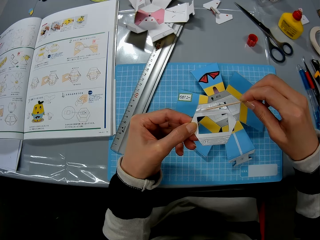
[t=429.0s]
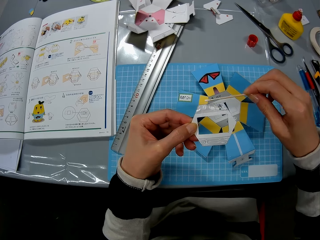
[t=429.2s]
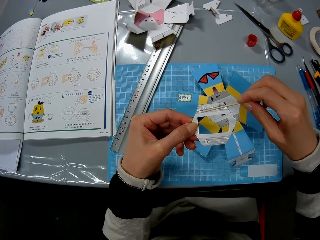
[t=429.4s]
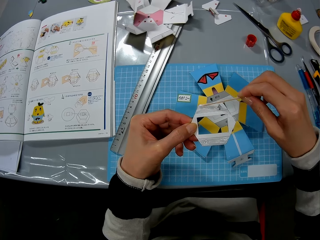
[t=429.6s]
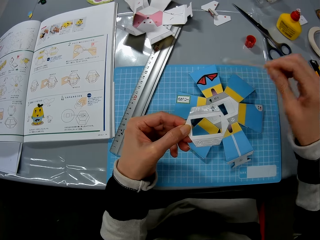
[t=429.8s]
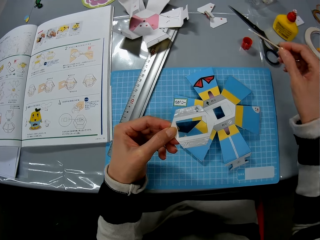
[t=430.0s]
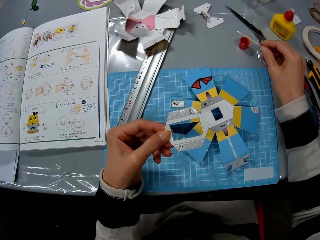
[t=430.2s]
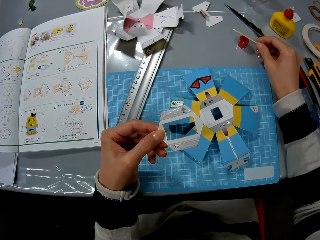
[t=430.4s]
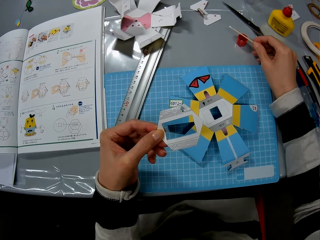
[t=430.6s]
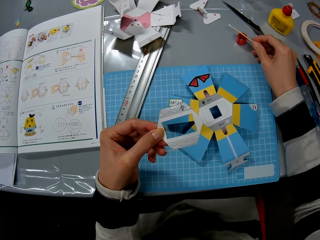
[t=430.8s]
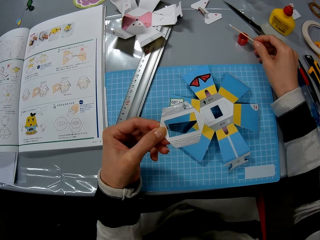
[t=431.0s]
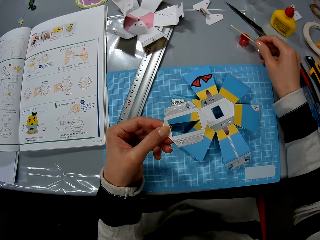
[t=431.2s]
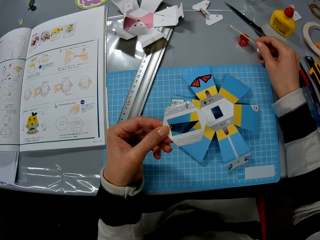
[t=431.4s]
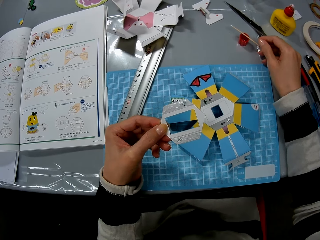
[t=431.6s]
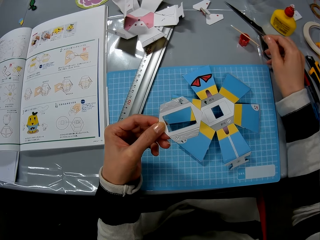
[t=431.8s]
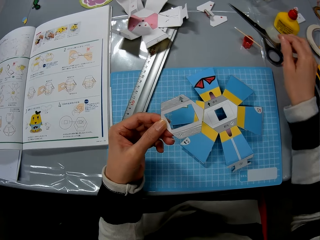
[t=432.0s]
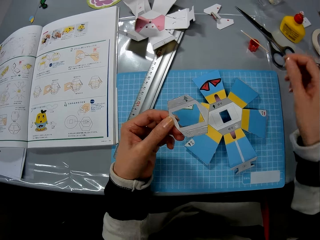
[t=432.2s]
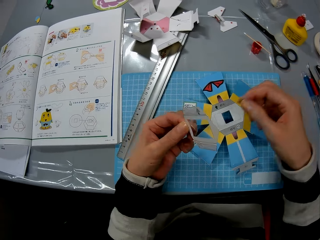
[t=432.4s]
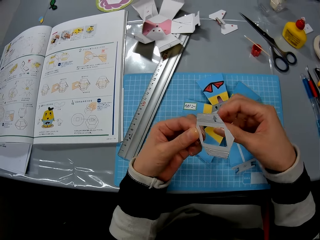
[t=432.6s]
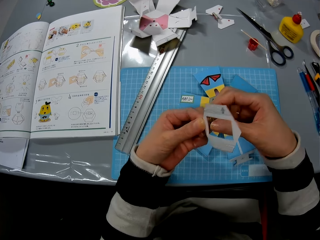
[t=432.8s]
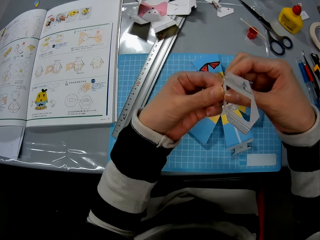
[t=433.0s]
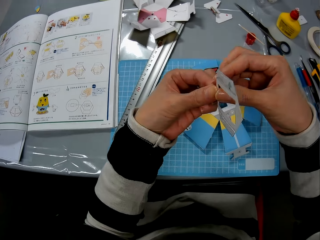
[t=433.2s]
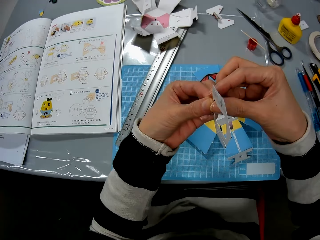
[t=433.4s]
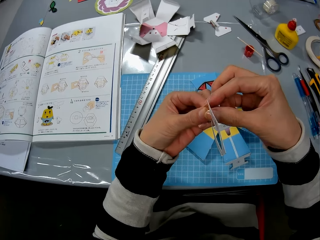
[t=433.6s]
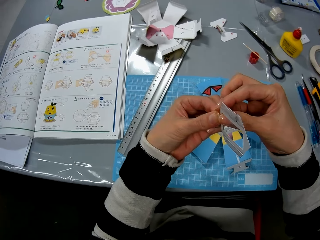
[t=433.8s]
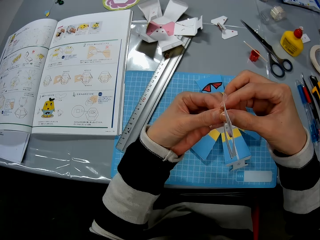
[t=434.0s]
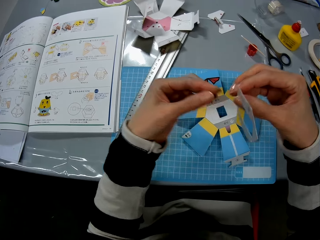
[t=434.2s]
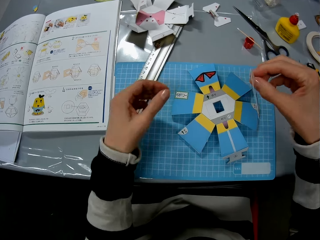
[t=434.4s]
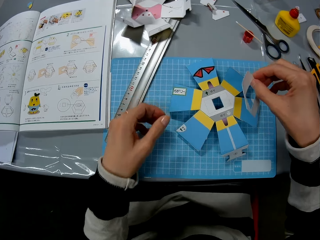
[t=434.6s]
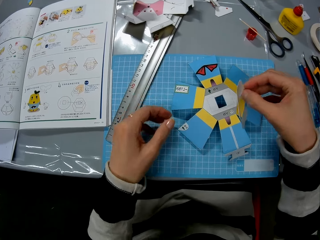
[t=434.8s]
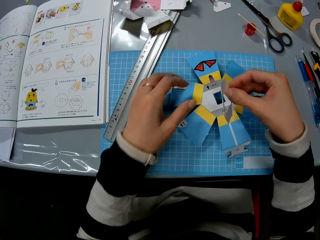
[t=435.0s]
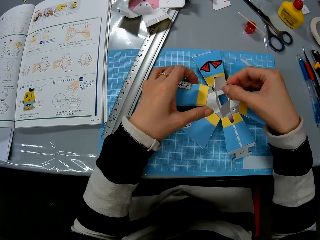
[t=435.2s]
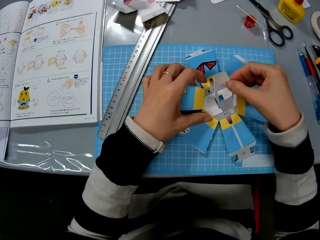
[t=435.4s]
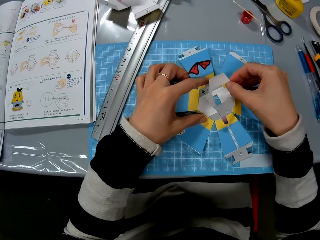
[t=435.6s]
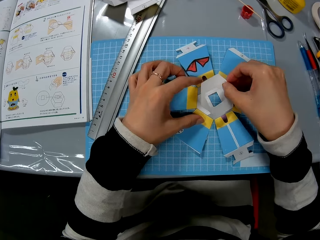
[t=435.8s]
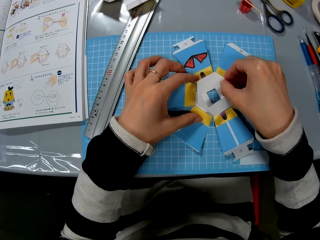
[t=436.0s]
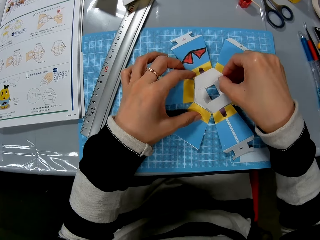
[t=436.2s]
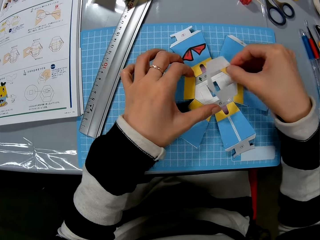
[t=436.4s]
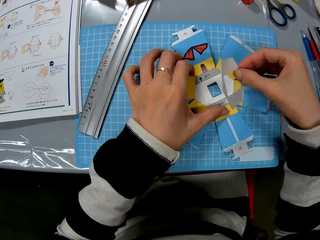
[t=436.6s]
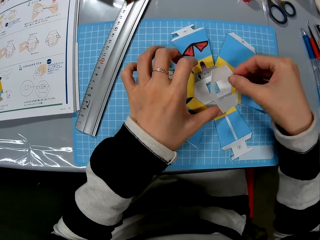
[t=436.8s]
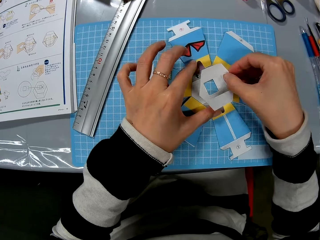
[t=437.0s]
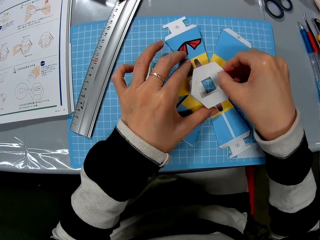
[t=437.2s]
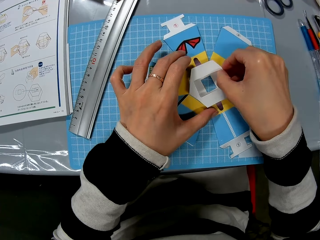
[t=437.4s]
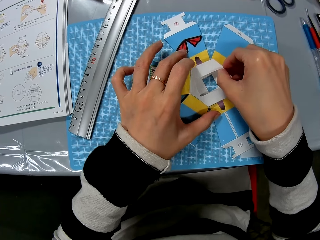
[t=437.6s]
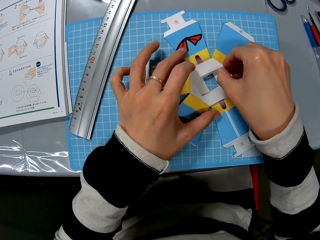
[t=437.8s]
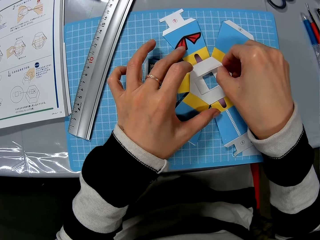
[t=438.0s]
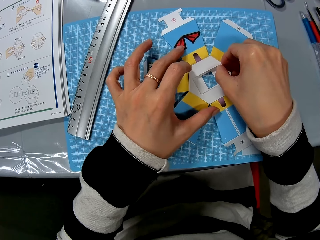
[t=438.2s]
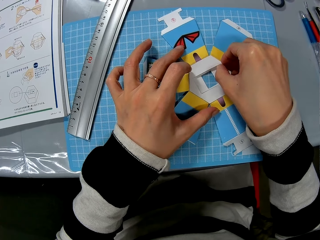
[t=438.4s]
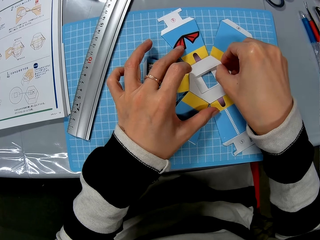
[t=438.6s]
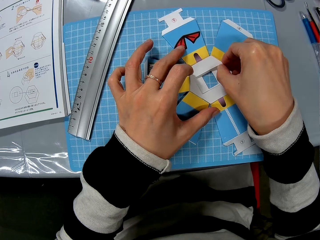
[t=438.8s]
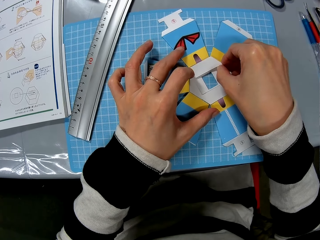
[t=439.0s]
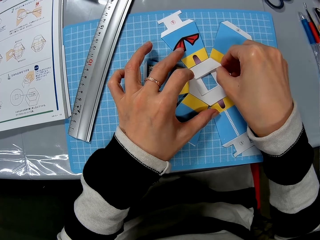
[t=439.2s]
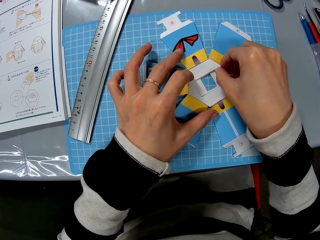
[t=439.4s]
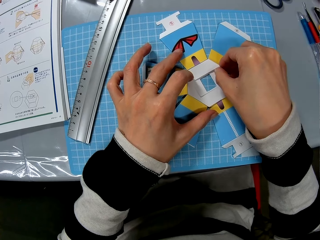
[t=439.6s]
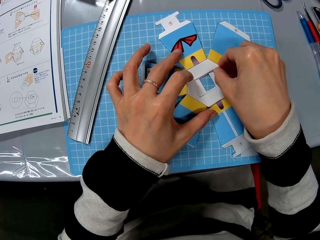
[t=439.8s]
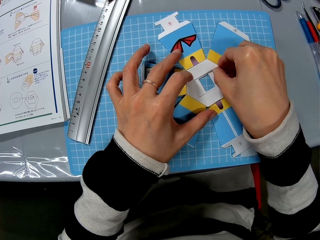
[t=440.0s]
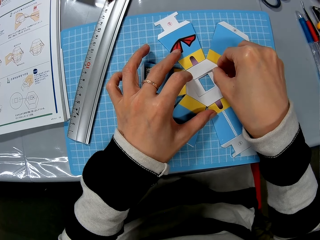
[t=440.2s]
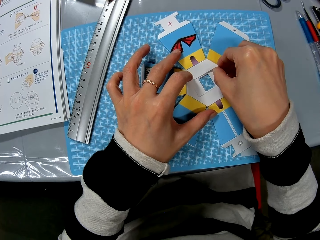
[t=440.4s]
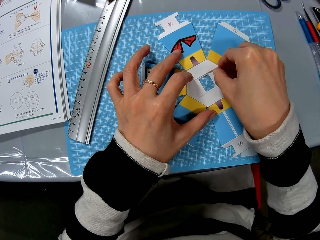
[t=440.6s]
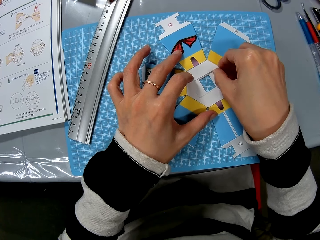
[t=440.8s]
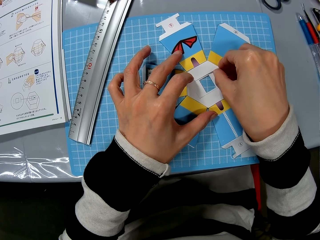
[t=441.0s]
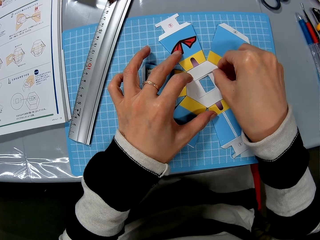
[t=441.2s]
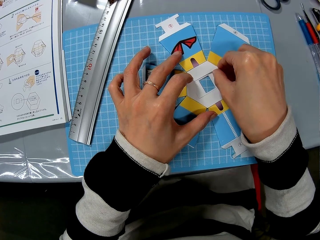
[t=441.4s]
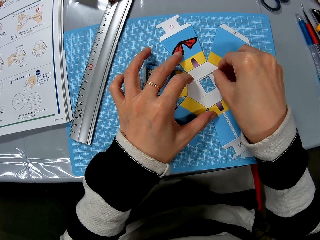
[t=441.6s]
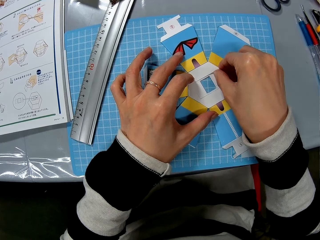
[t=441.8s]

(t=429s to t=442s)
The camera wearer puts the wood craft stick on the lid. They hold the piece of decoration. They fix the decoration. They glue the paper to the paper craft.

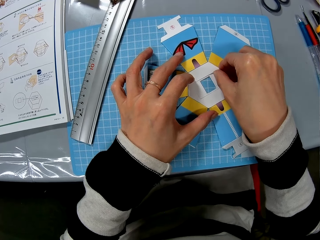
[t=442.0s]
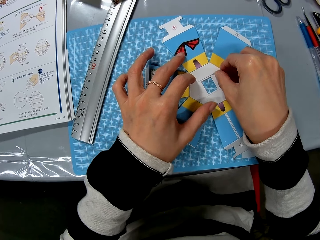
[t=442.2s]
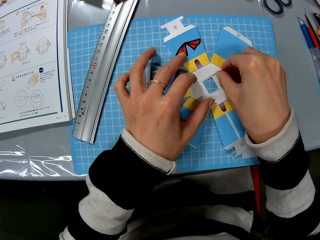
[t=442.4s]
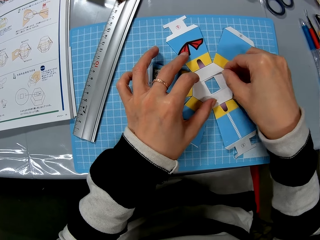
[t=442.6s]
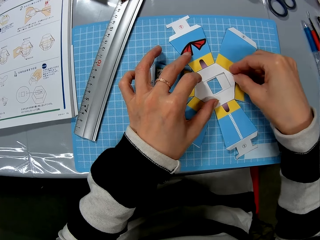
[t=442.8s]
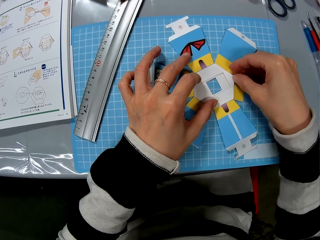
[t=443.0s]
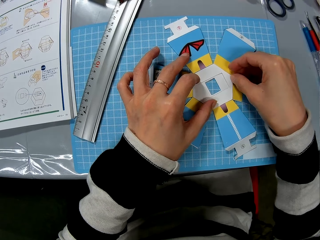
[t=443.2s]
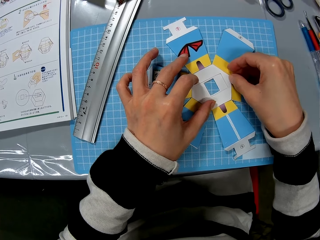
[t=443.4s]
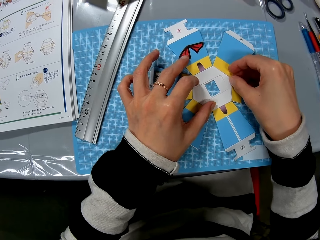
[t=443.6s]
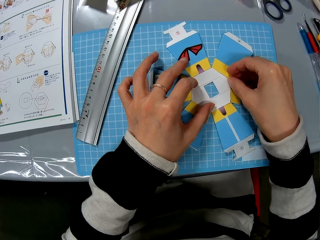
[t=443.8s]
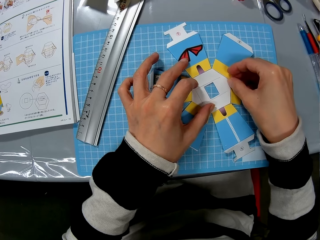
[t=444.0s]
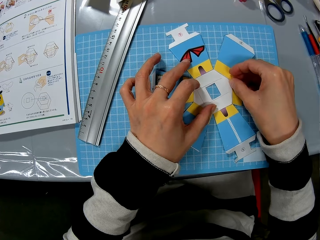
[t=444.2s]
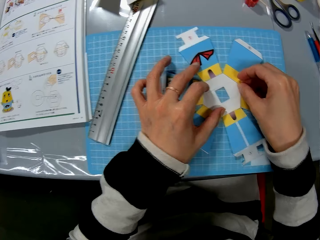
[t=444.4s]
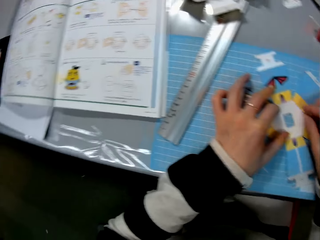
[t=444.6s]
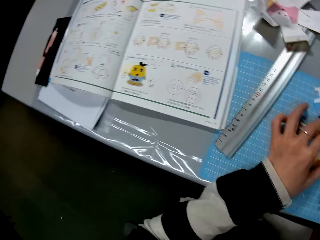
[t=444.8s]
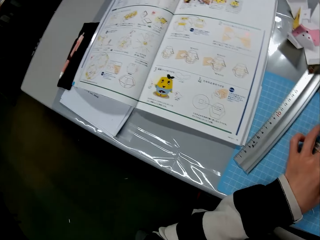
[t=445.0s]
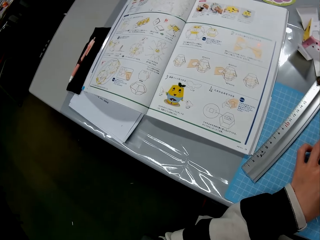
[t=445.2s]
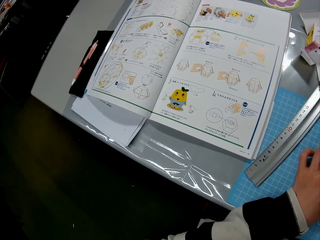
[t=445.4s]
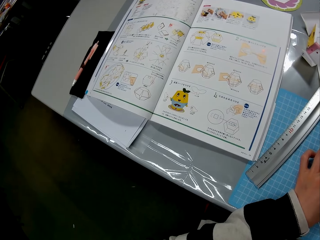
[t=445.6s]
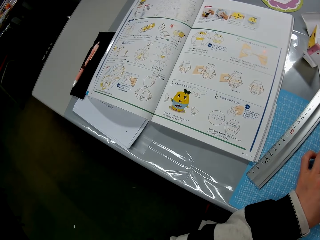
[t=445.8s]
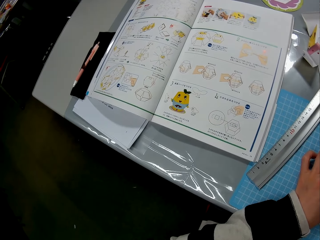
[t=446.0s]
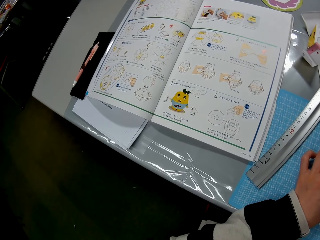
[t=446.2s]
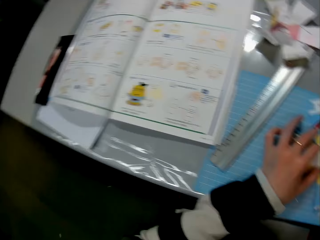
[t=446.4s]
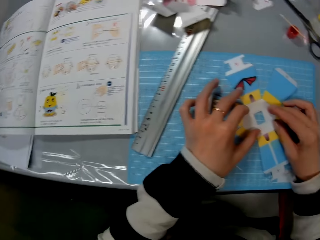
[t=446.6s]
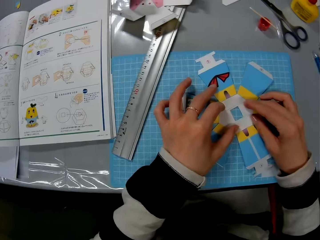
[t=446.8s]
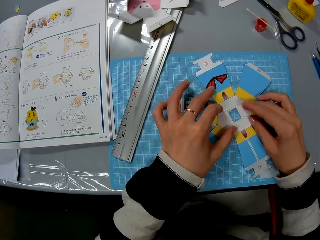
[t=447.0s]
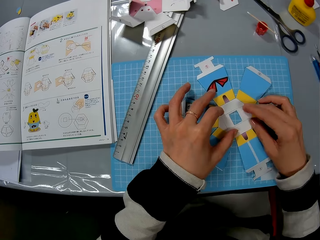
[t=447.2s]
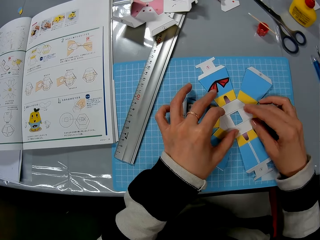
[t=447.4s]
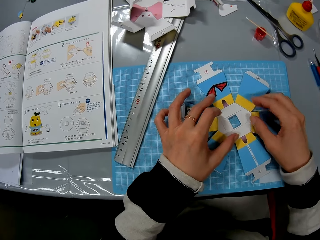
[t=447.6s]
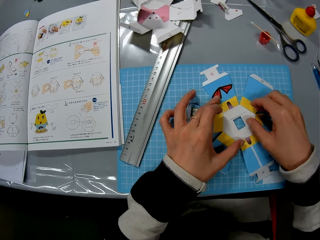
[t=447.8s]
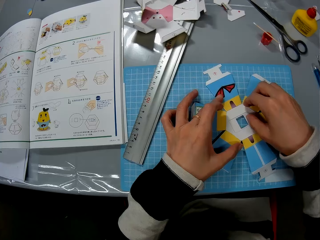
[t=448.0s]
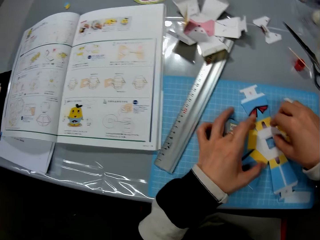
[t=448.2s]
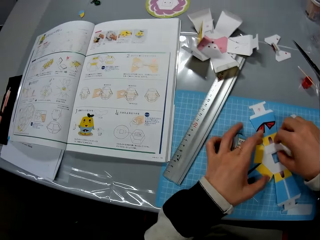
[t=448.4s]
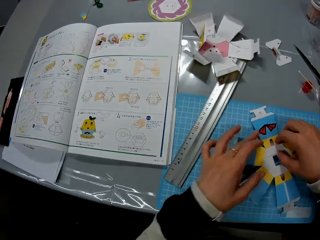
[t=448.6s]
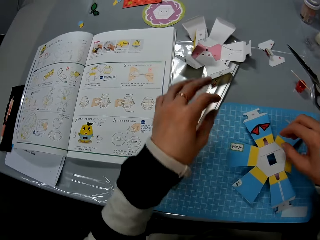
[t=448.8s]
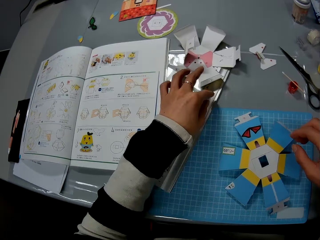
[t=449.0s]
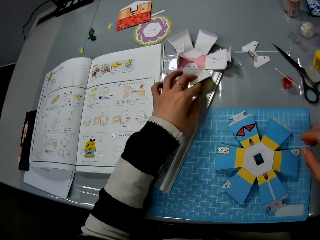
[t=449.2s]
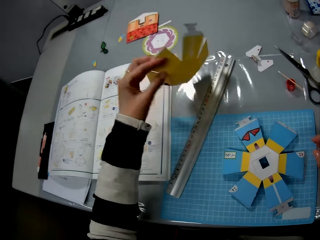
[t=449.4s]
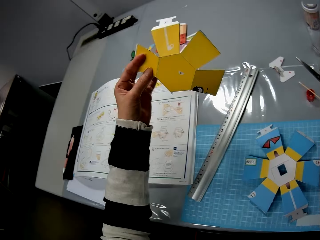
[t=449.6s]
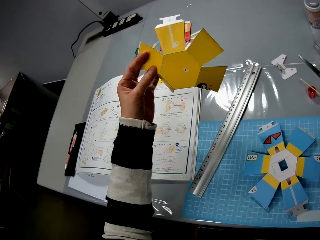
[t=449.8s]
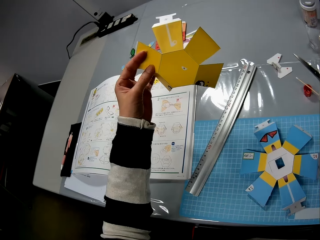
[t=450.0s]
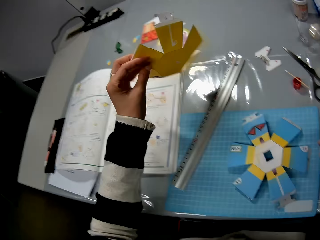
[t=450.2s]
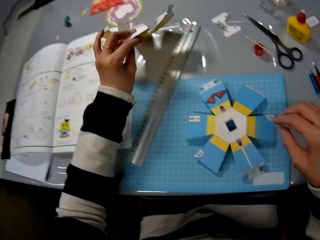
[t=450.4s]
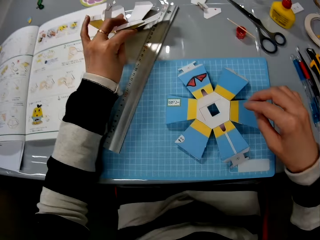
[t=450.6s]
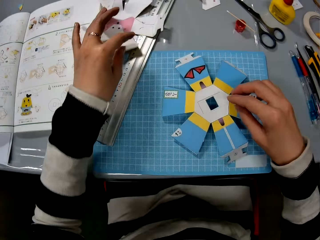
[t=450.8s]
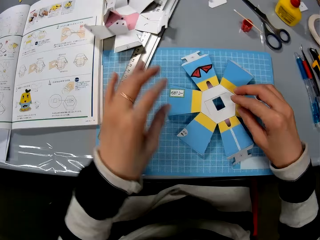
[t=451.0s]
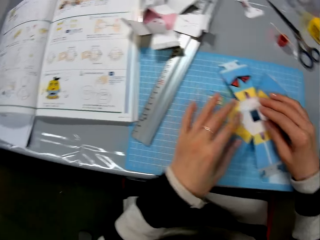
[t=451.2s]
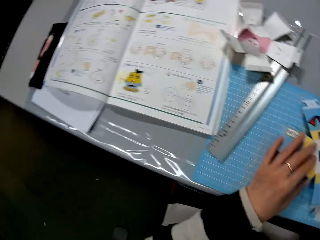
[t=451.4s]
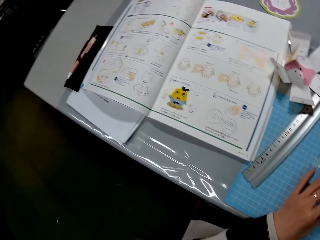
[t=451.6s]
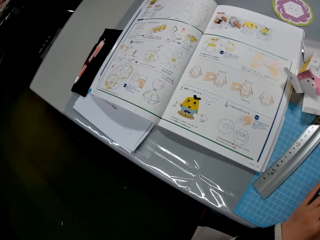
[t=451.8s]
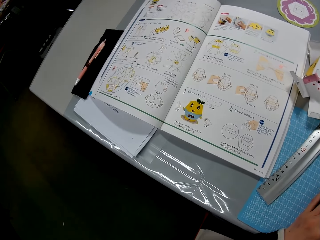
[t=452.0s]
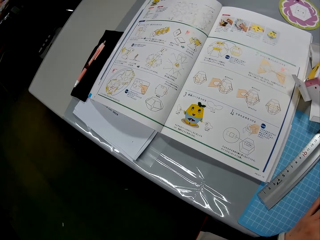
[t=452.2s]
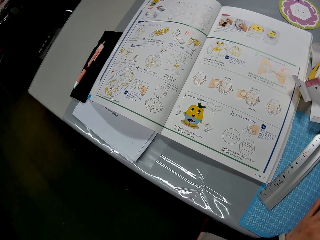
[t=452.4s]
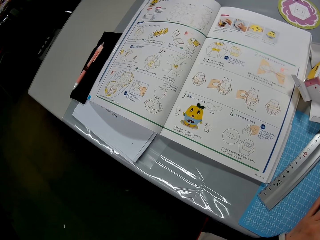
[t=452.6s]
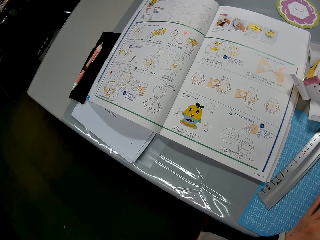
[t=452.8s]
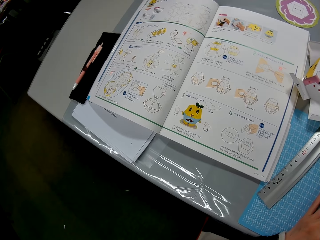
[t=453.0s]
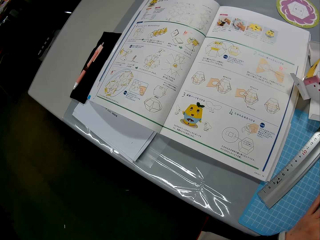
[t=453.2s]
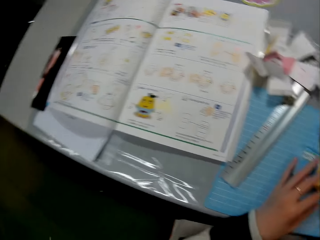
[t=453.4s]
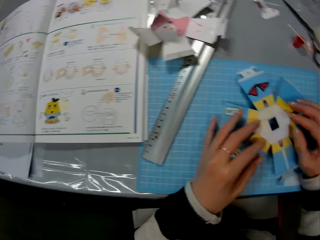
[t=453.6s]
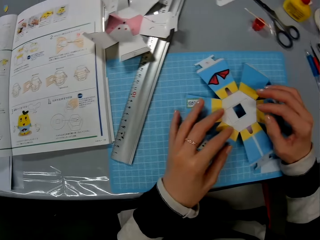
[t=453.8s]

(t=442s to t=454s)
The camera wearer reads the book. They fix the decoration. They pick up the paper craft from the table. They hold the decoration. They put the decoration on the table. They look at the book on the table.
